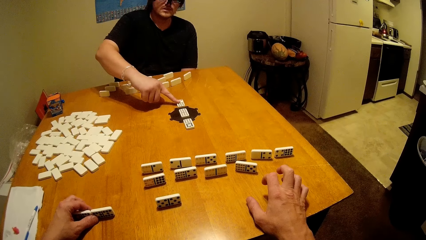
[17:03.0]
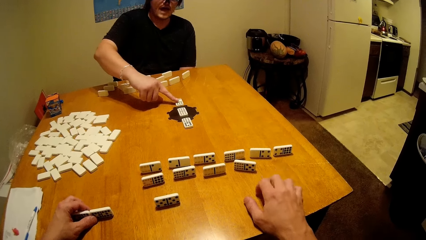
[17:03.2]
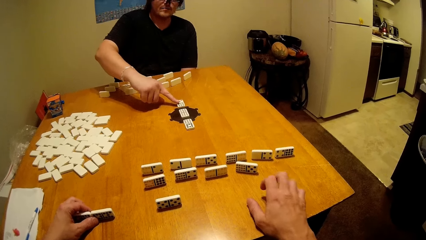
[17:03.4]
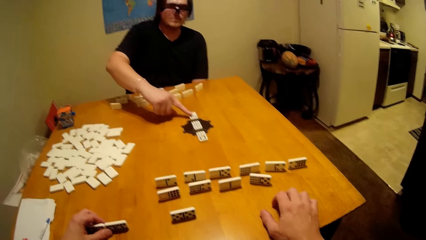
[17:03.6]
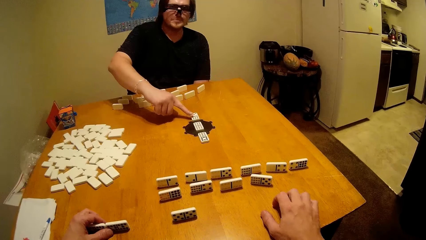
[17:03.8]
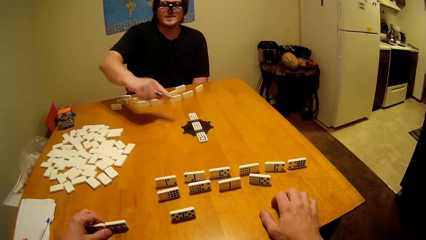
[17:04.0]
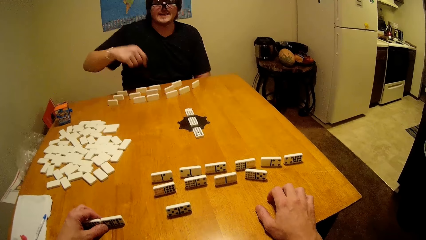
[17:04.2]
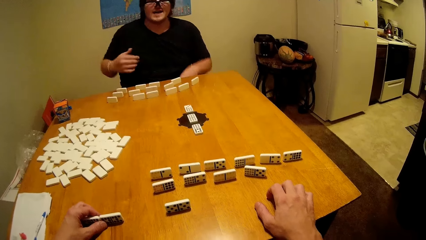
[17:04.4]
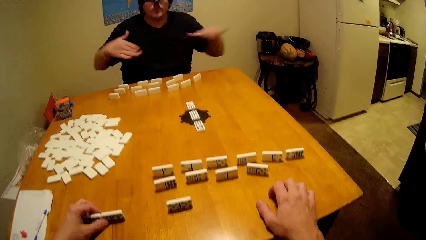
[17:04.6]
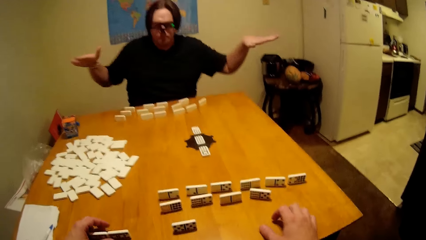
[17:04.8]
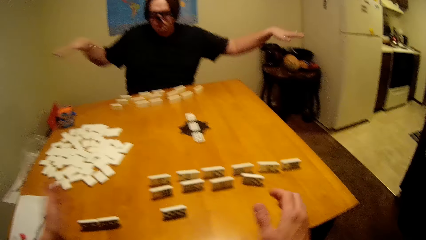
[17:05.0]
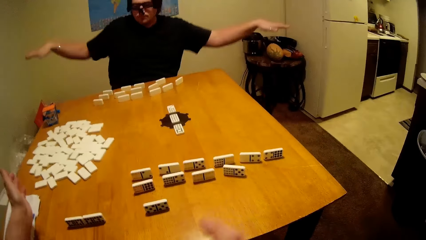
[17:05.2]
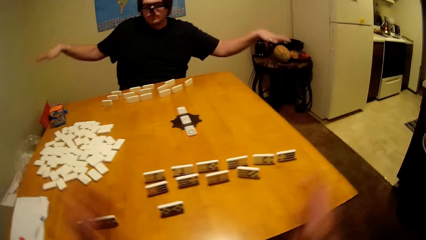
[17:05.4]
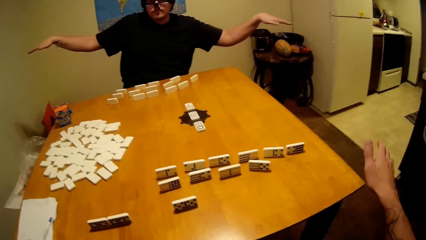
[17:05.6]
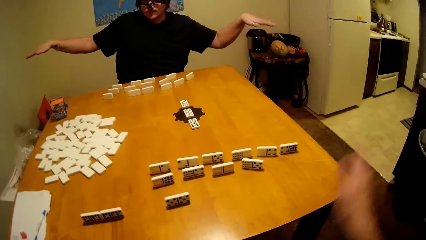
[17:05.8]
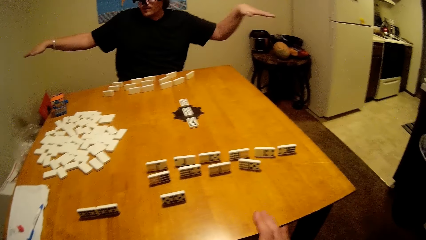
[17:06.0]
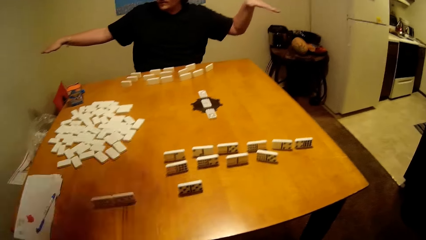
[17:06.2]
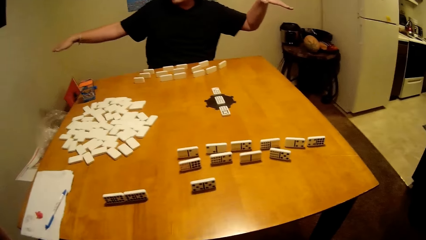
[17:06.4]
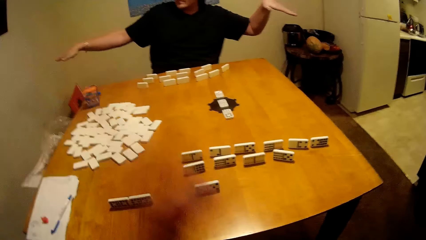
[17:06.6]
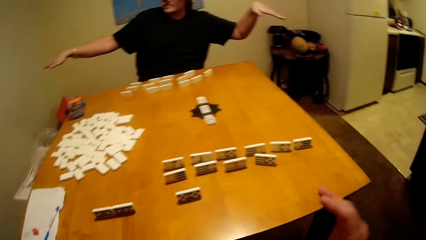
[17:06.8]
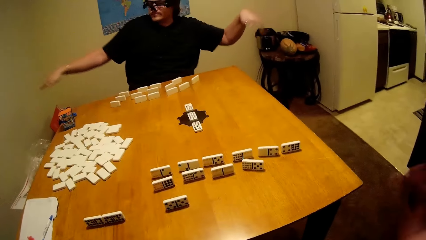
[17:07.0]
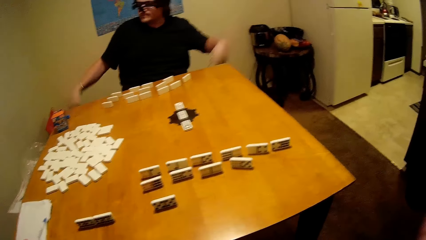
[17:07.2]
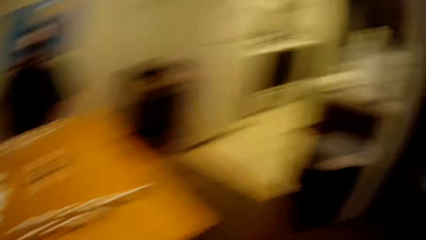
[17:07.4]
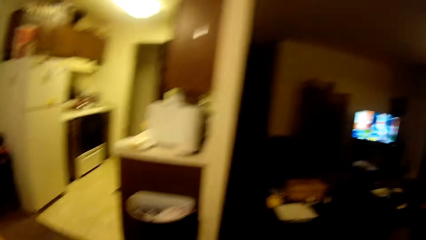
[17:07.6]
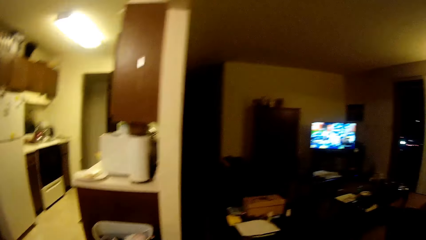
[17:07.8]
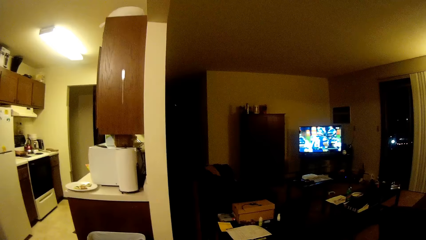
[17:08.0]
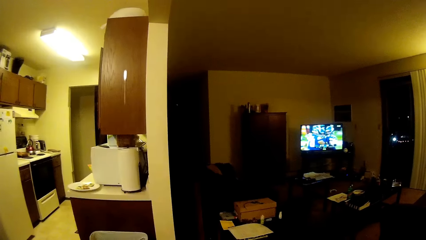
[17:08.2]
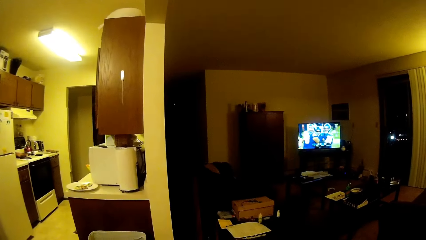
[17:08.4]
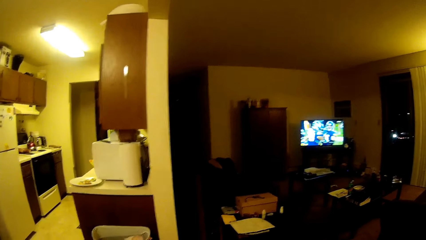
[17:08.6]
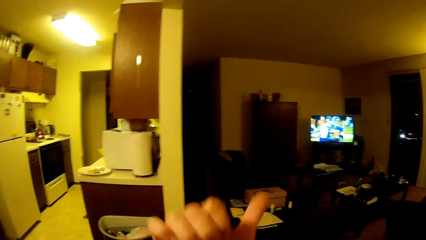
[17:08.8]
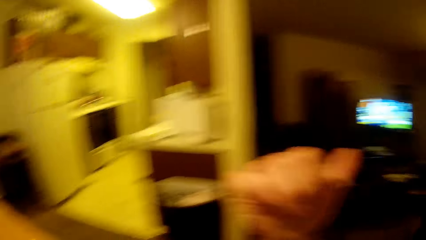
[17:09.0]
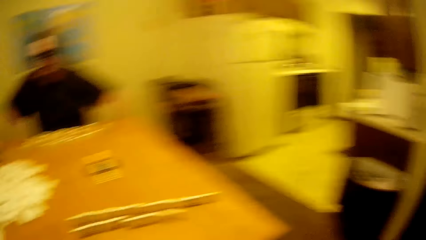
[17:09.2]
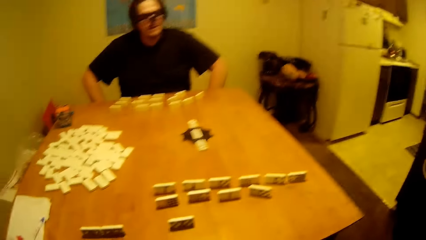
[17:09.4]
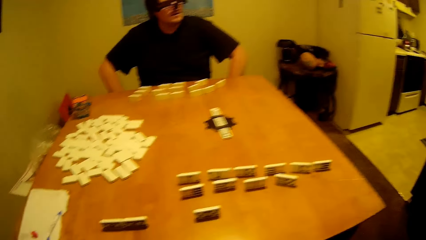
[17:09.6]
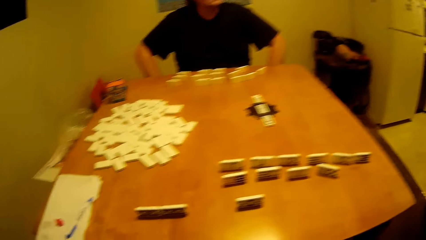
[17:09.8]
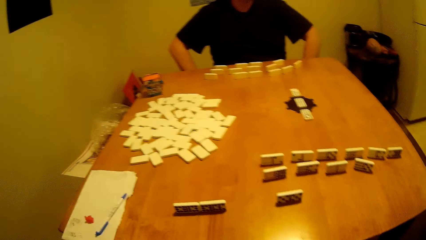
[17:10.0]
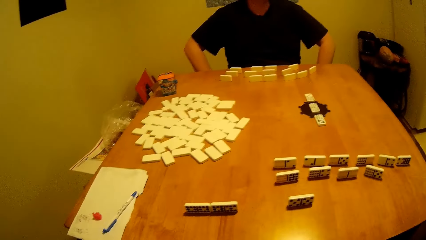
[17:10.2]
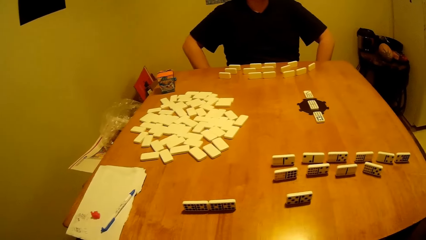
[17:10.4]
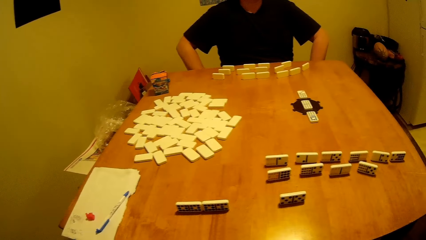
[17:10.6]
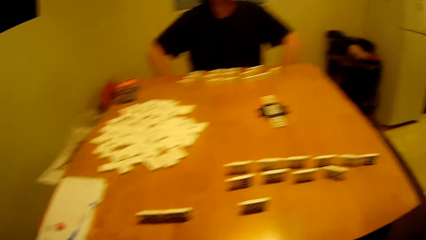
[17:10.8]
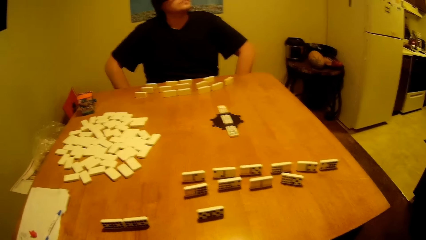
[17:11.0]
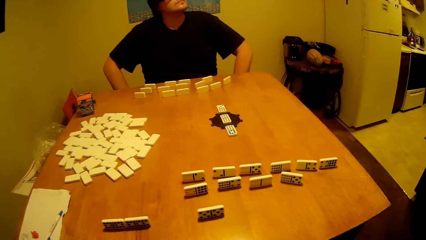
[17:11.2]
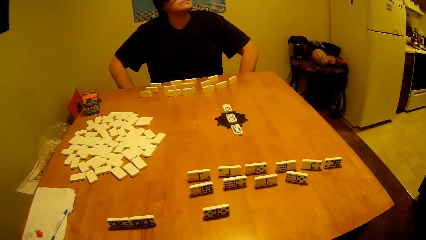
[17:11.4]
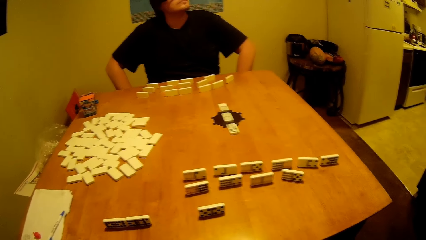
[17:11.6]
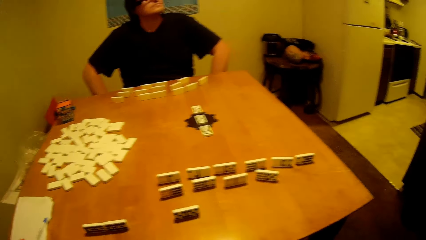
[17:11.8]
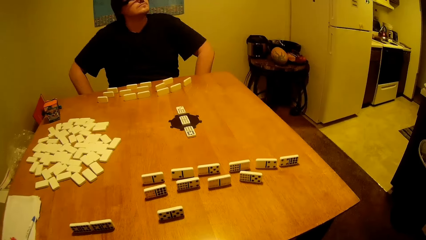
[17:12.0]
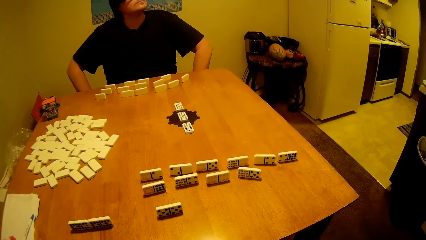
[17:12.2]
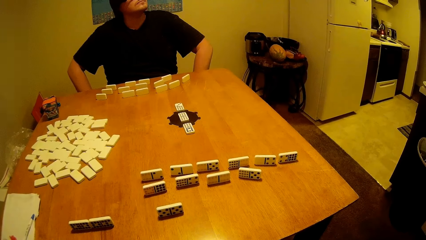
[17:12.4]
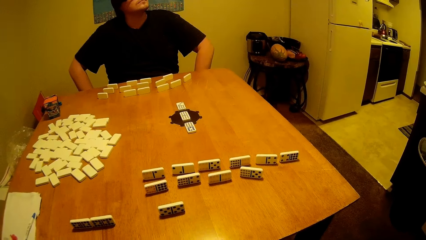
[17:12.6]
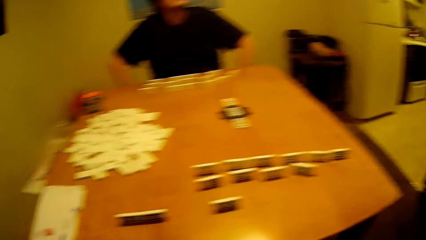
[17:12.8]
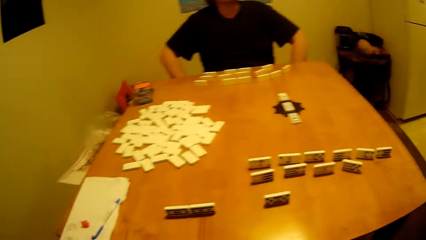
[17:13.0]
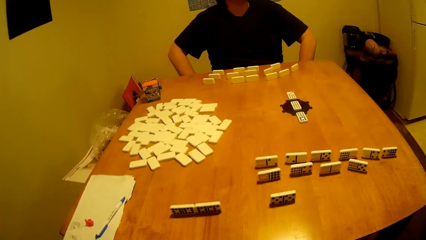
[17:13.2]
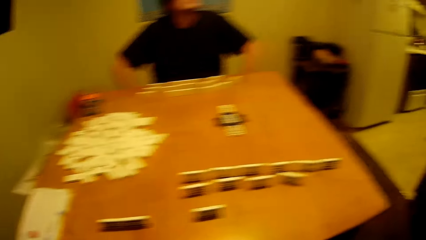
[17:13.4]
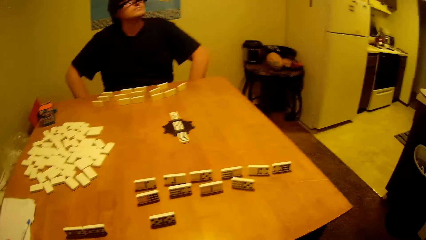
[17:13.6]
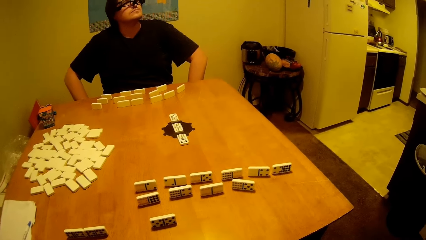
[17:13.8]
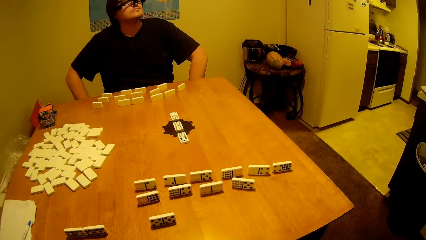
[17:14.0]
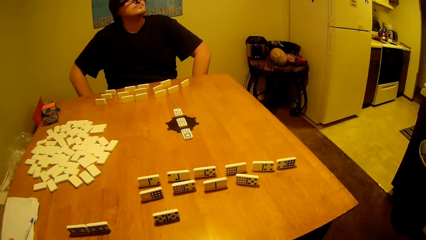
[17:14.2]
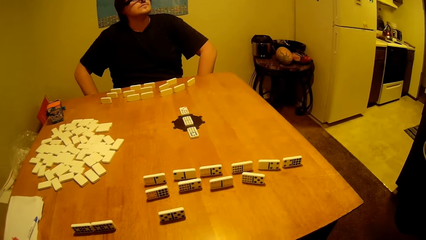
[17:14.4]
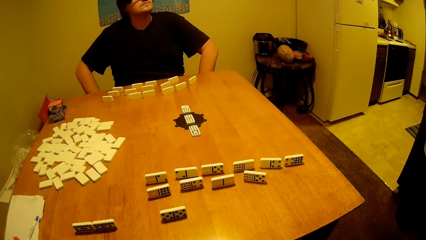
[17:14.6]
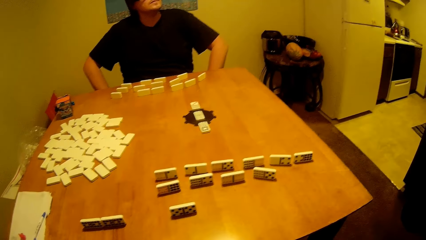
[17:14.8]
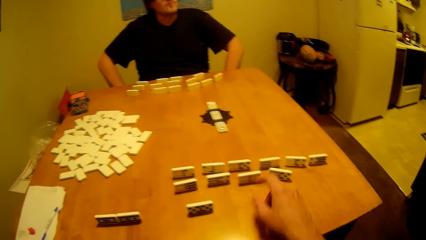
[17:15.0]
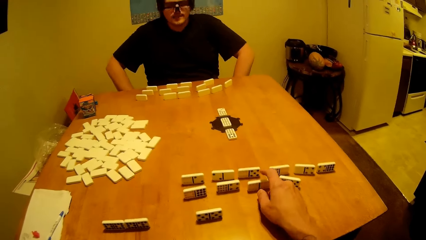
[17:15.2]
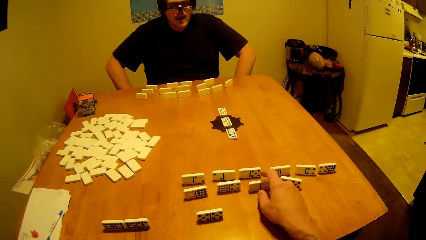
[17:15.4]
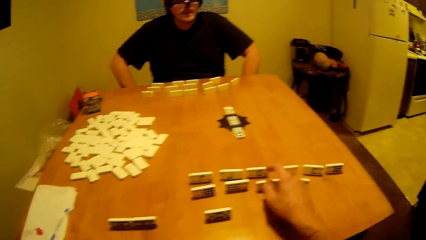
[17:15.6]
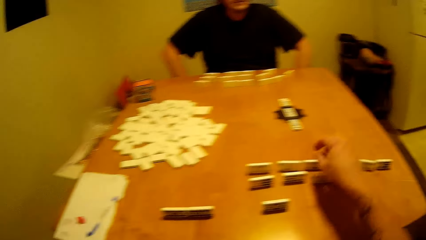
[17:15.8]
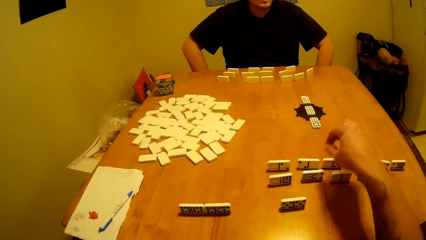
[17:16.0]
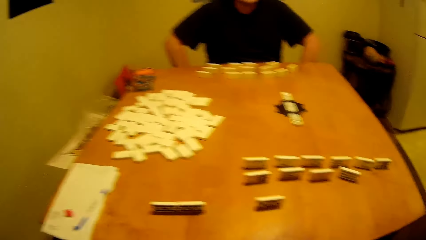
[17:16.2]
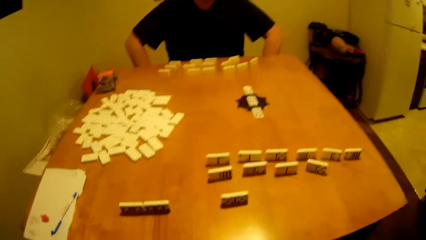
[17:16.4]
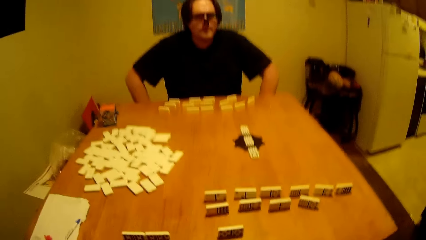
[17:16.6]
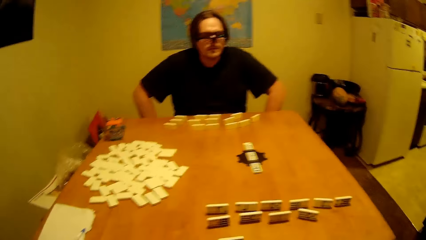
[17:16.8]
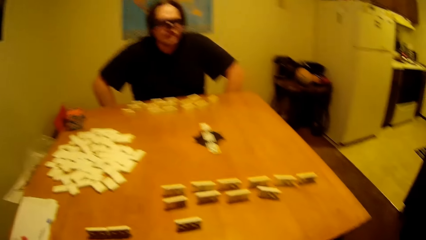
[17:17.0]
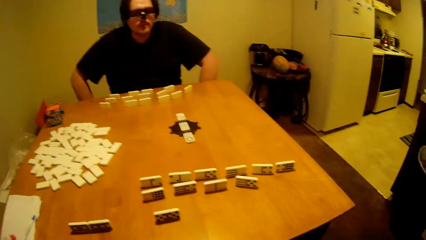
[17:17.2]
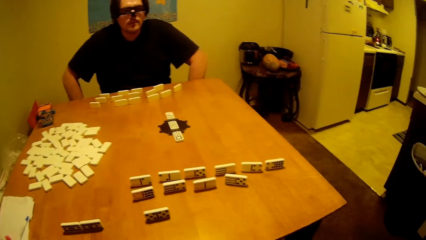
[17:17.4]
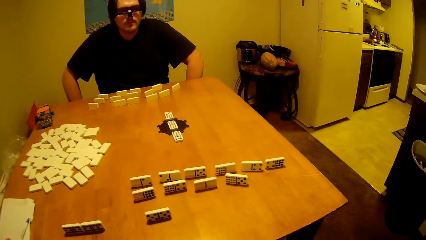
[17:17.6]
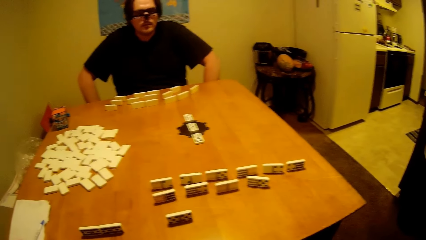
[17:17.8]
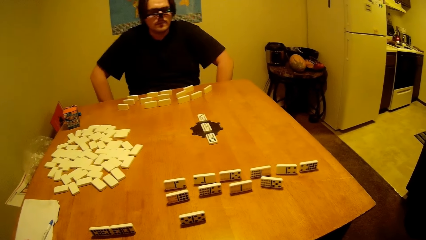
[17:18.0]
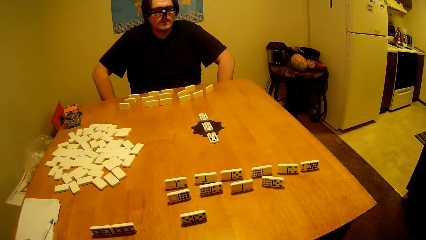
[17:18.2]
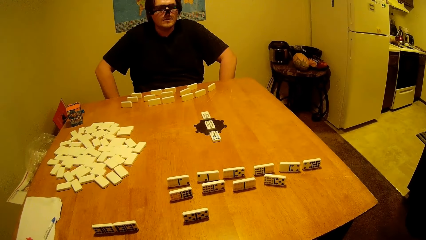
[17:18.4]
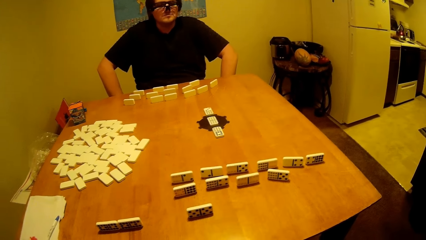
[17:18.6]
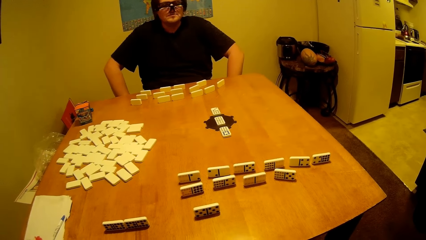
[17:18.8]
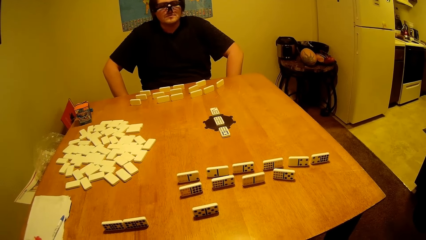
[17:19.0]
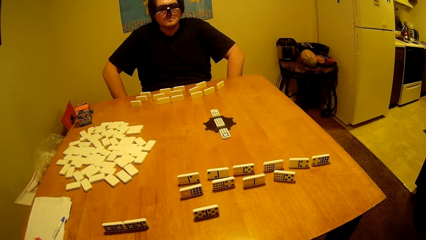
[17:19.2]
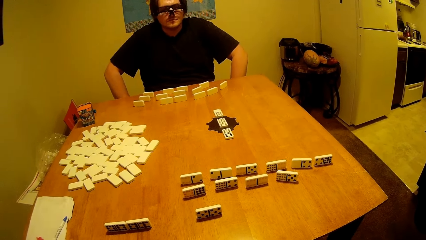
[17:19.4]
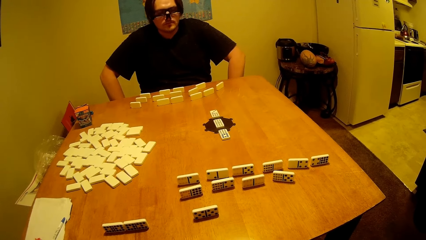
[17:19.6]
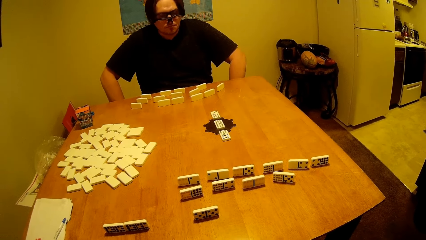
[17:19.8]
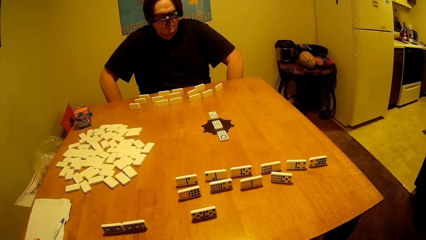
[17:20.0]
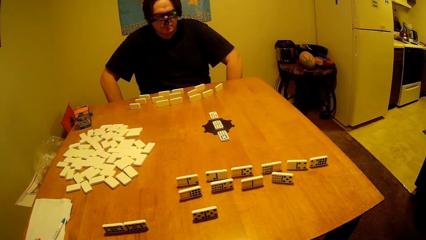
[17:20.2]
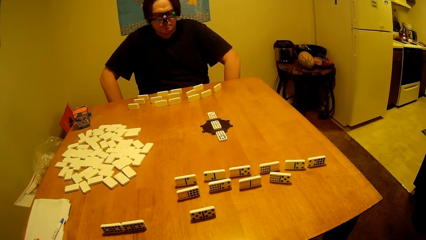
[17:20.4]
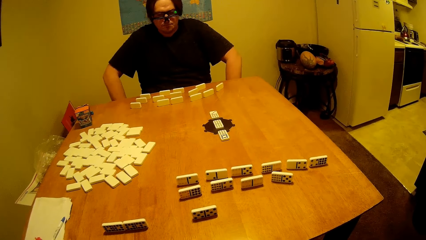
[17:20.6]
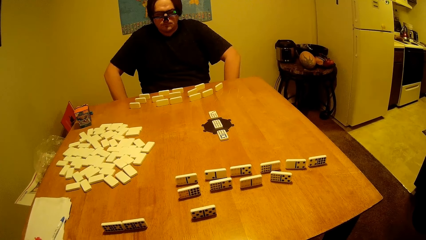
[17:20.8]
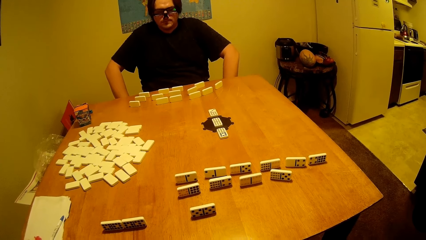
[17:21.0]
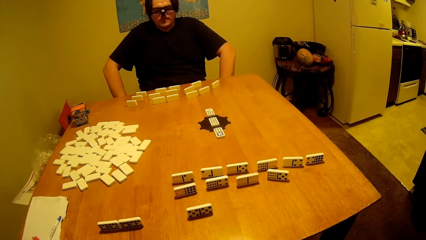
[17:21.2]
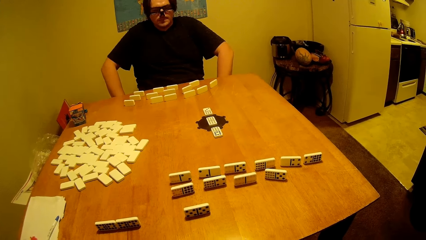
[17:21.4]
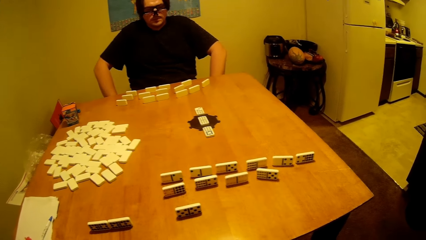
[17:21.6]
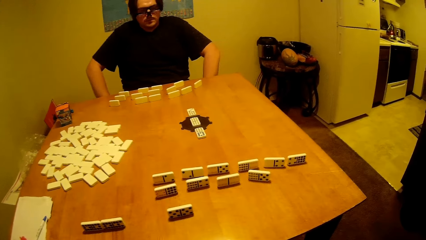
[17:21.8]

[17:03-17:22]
A man lifts up the hand. The camera wearer moves around the house. They turn around the house. They take a dominoes piece.
